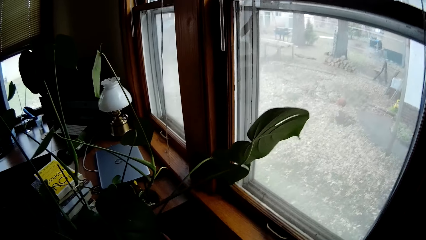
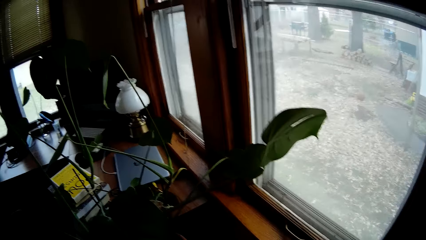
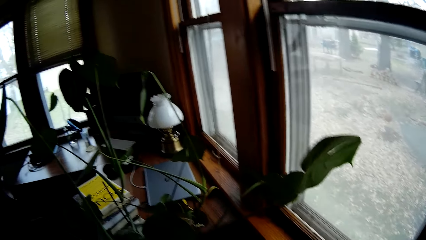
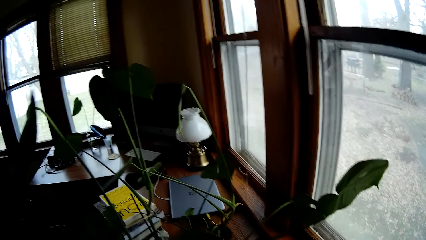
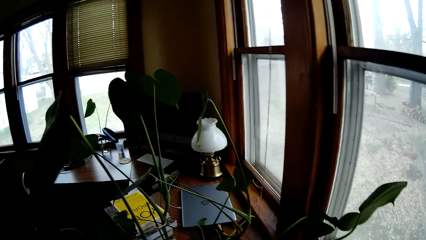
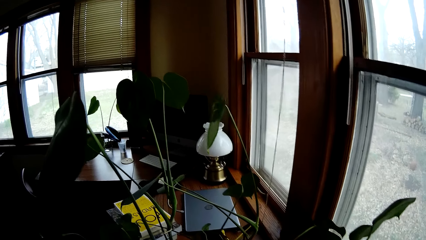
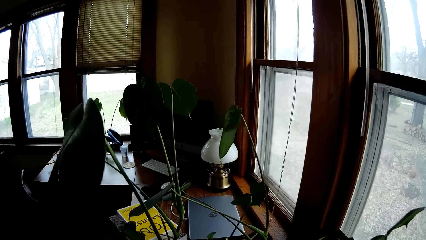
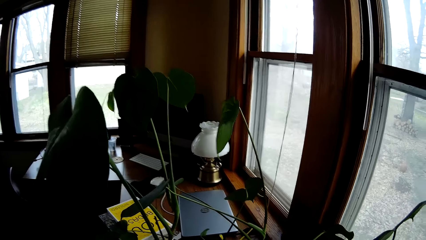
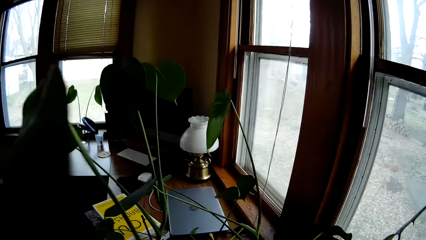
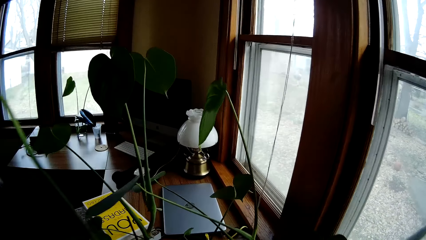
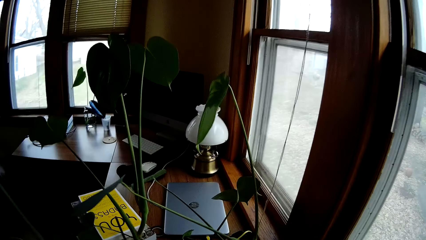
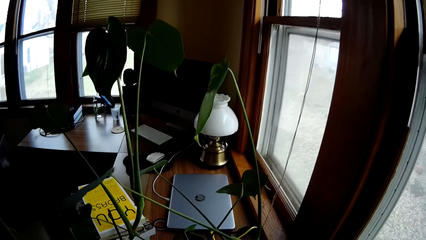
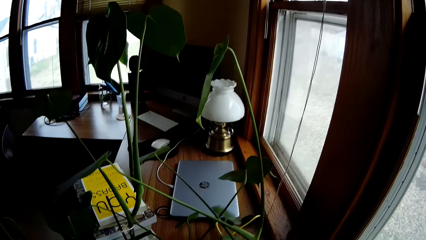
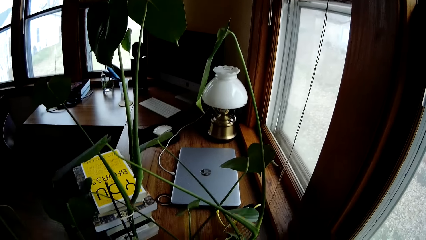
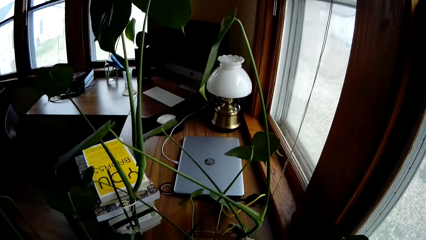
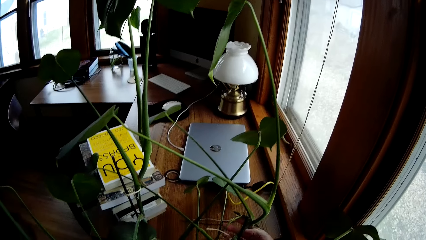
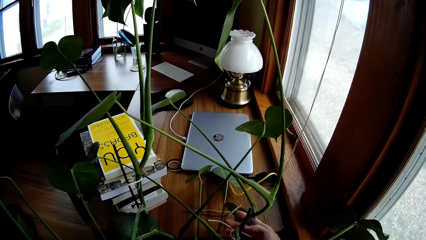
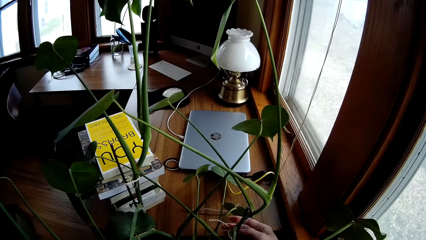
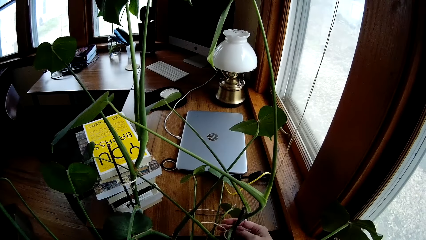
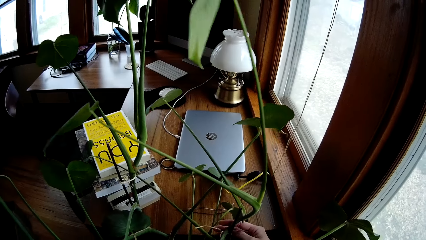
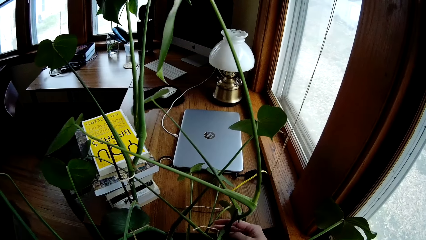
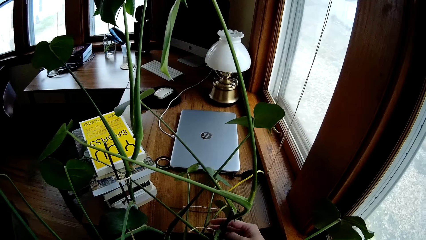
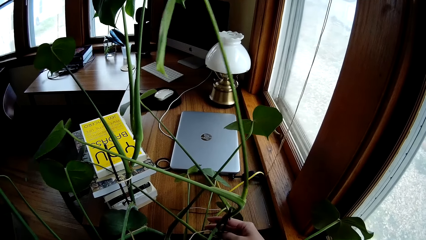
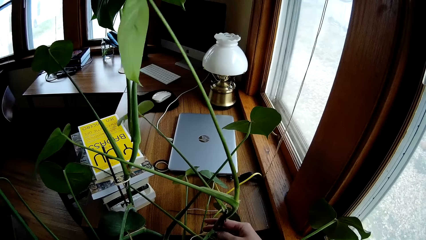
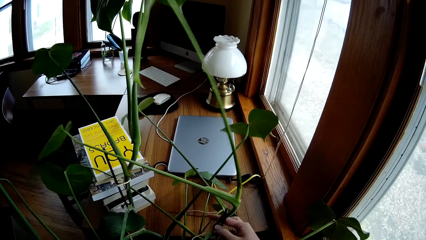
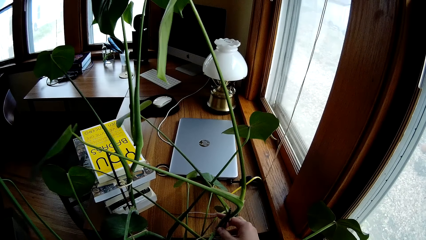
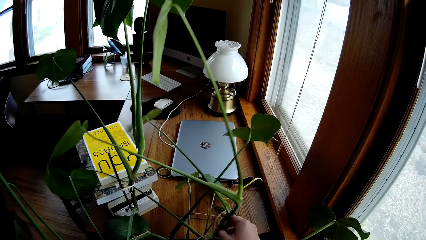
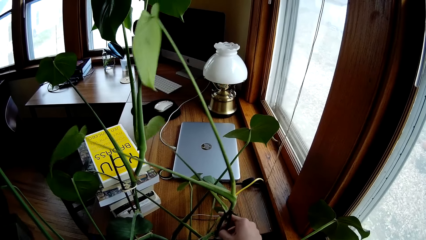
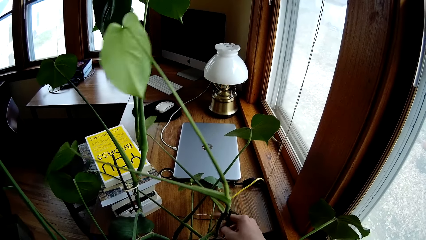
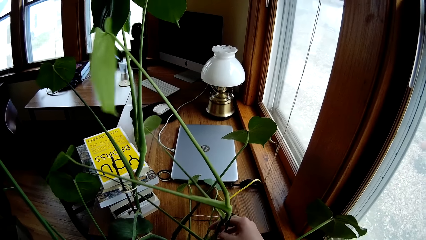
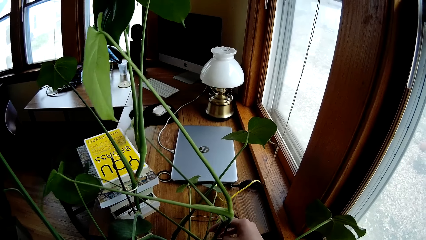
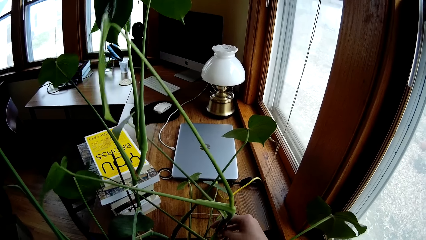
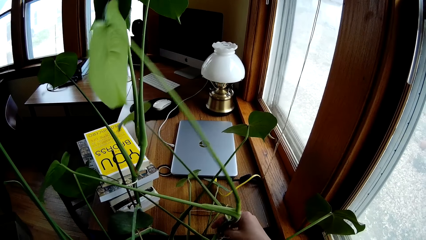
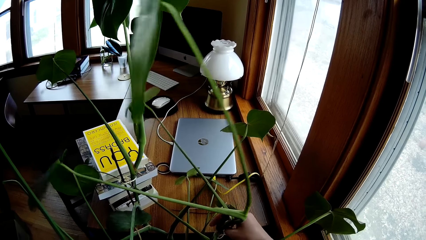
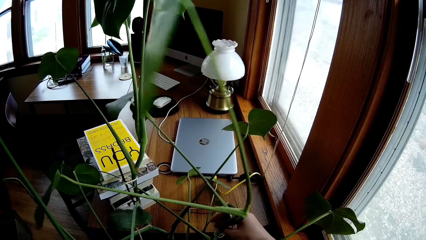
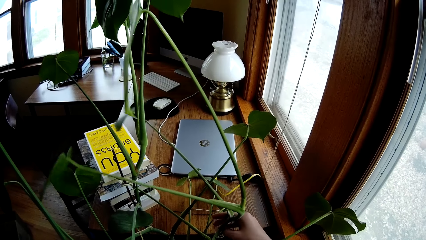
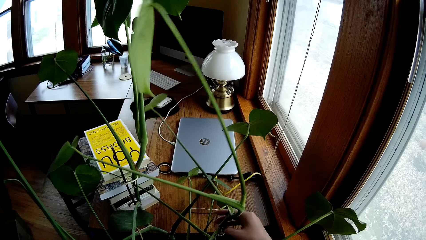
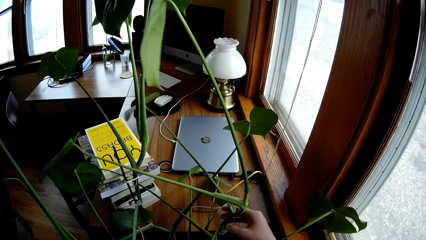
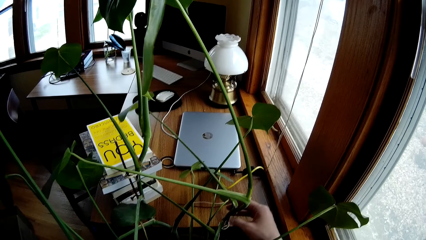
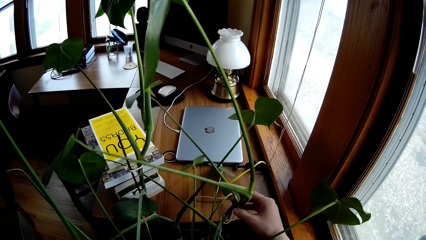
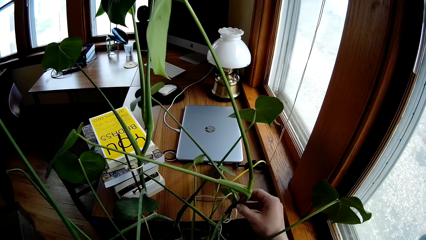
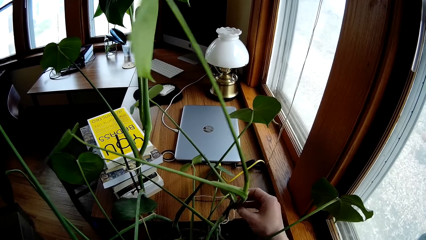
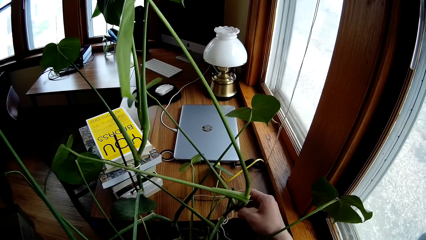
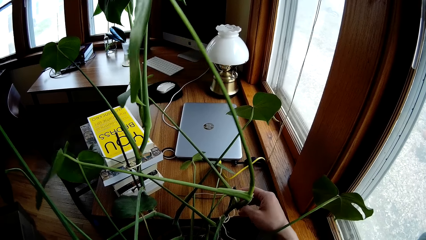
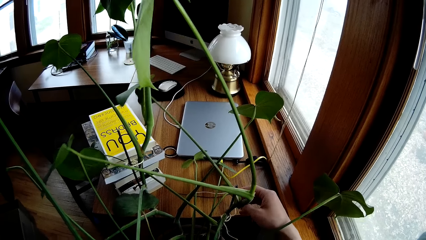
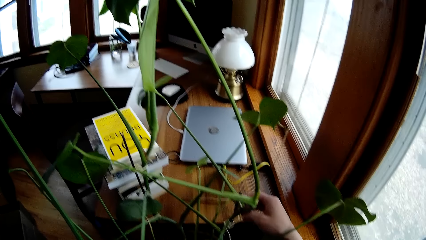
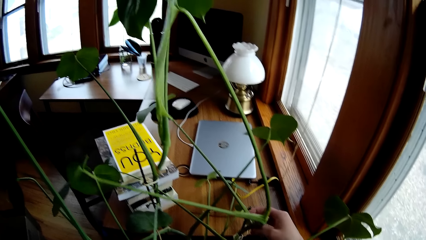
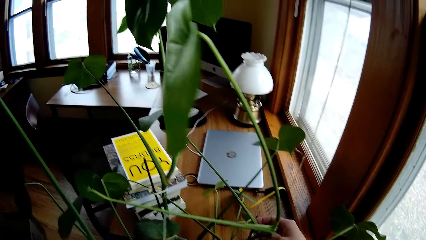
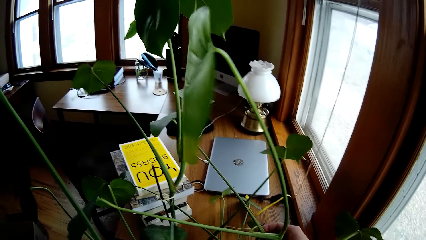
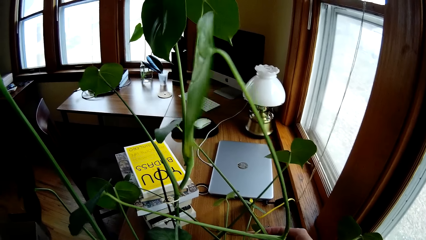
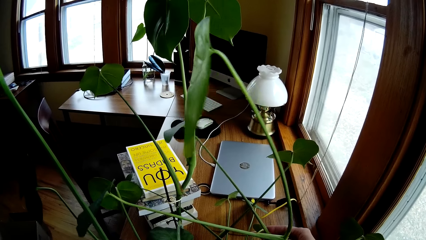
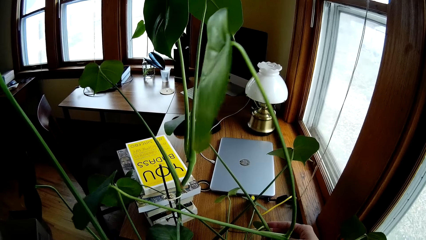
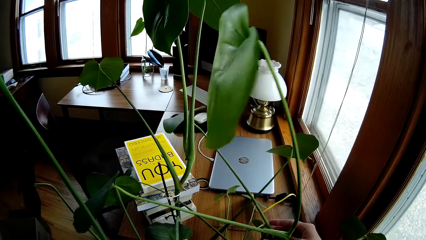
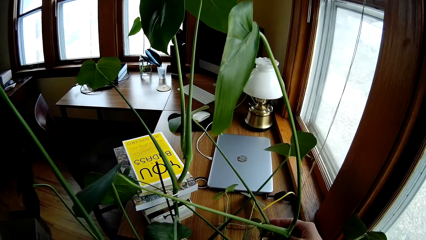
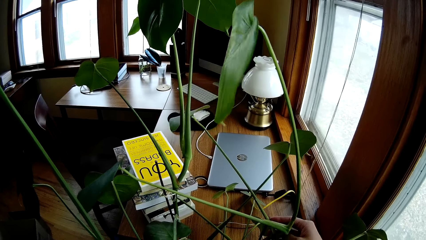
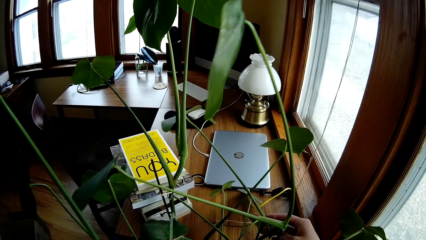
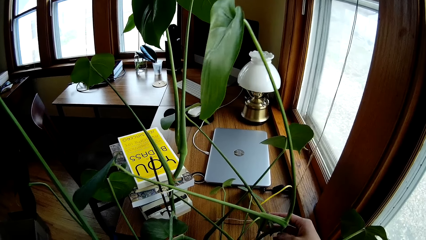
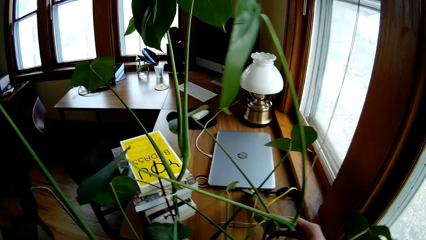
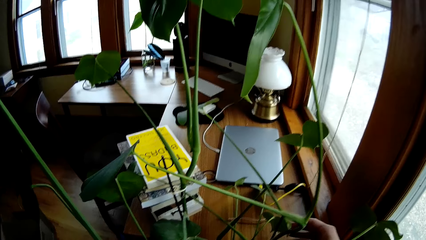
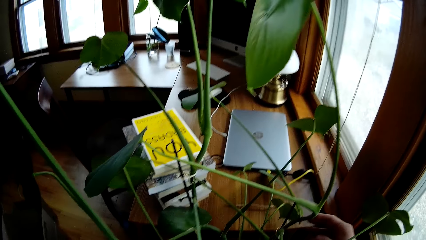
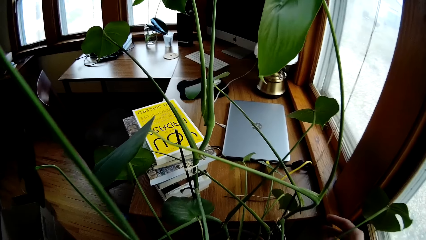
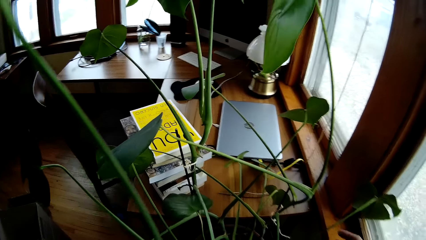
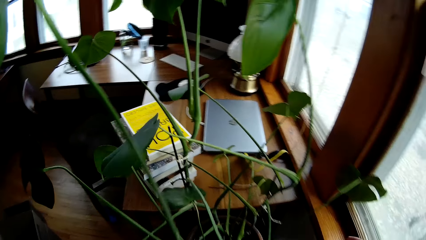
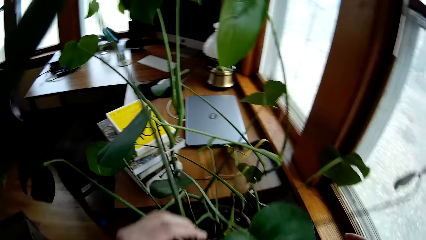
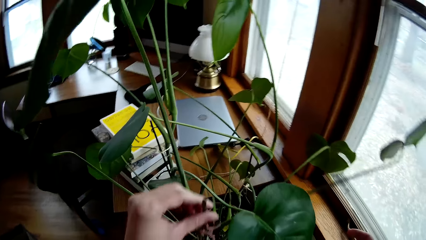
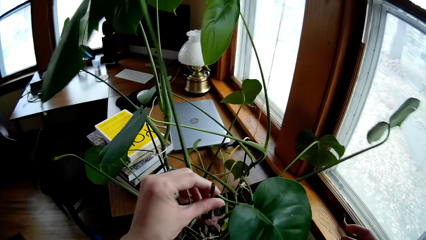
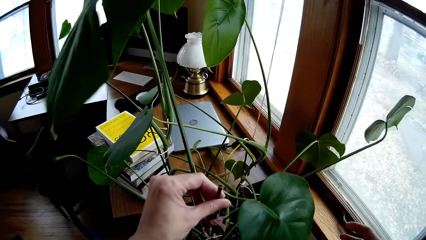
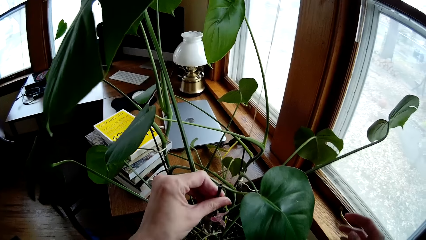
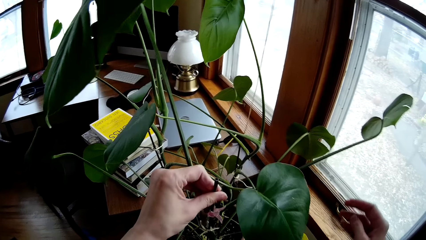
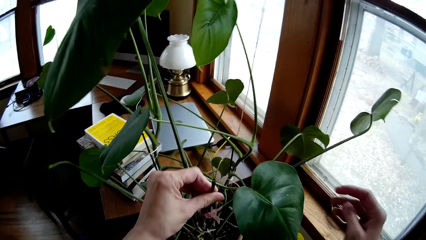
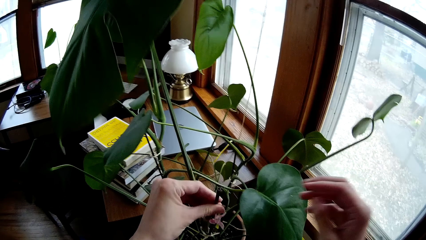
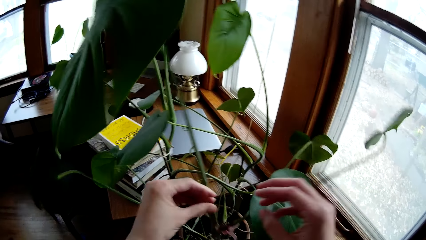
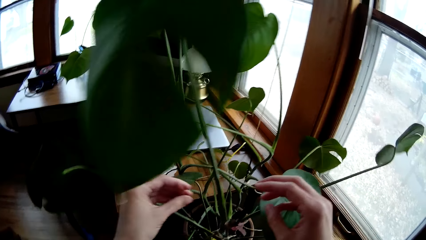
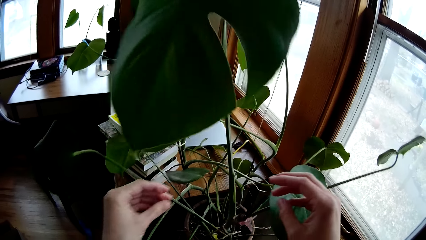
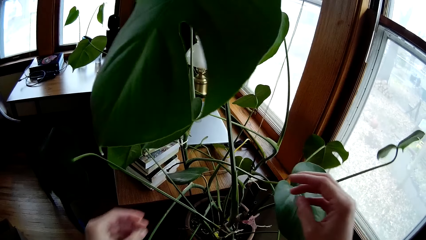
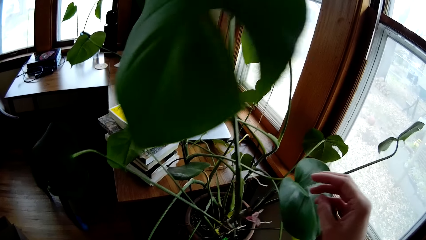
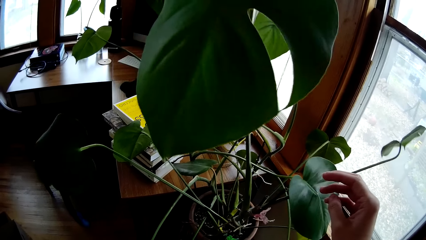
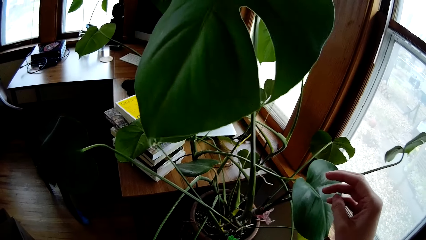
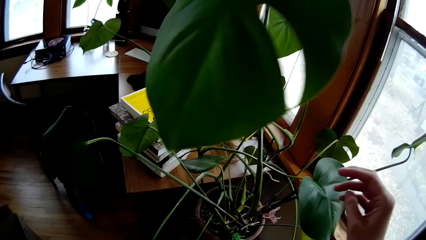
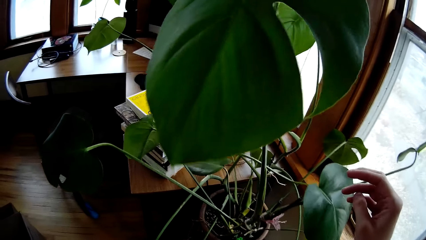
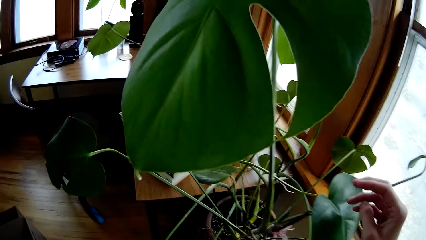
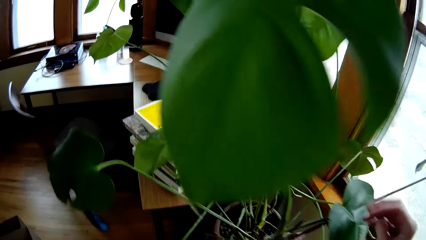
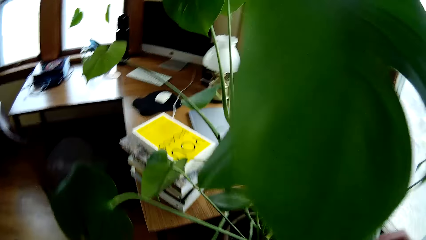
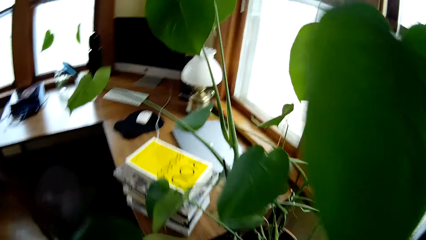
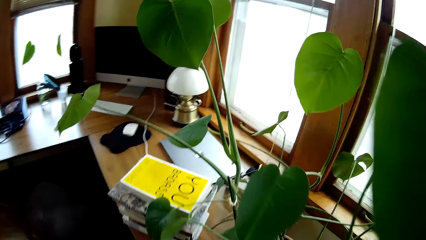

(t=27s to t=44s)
The camera wearer touches the plant. She adjusts a plant stem in the flower pot with her right hand. She removes her right hand from the plant stem, holds the plant stem with her left hand, and removes her left hand from the plant stem.
